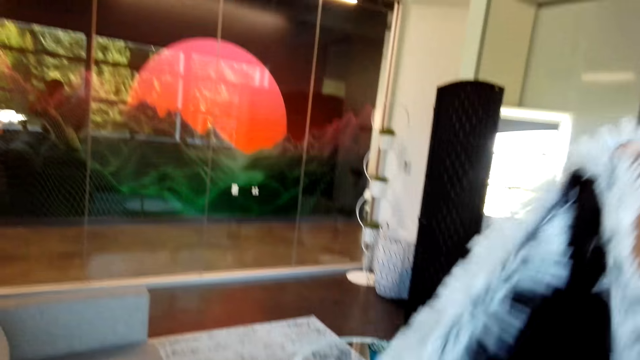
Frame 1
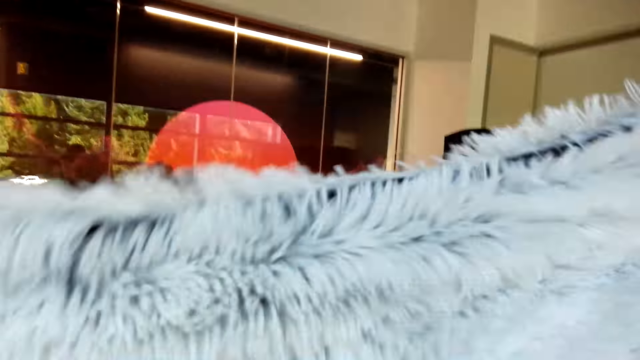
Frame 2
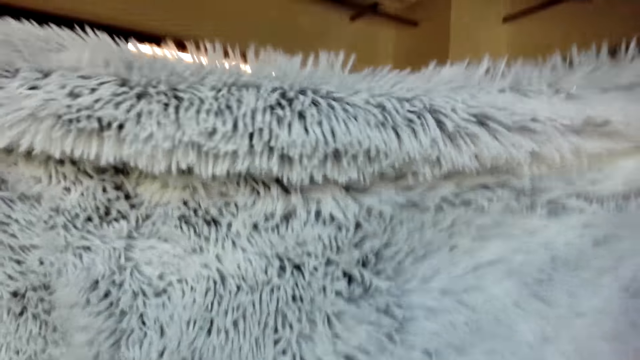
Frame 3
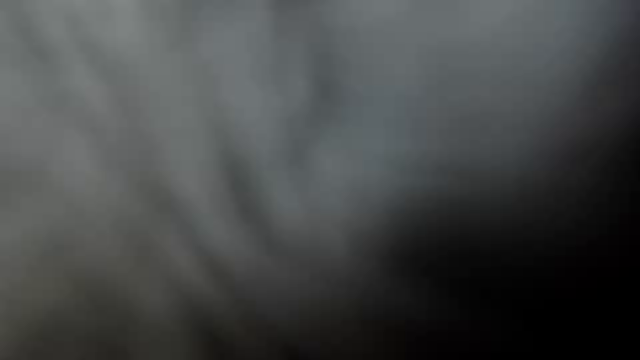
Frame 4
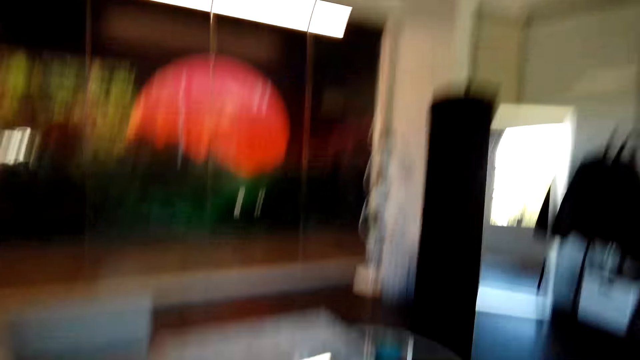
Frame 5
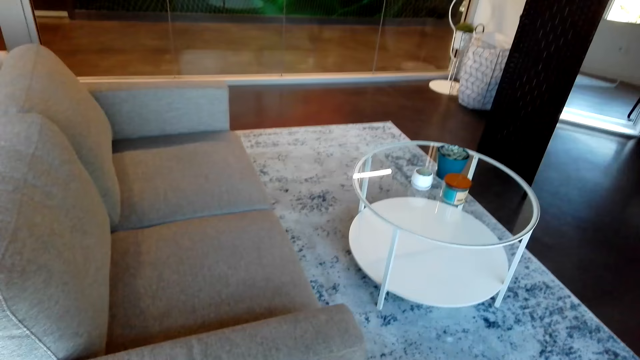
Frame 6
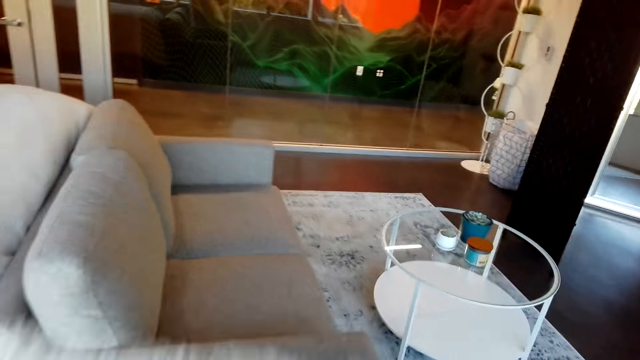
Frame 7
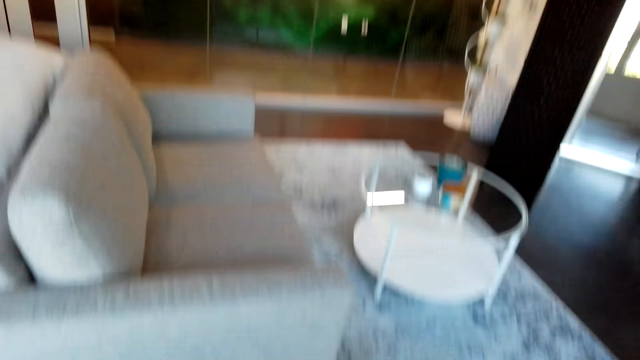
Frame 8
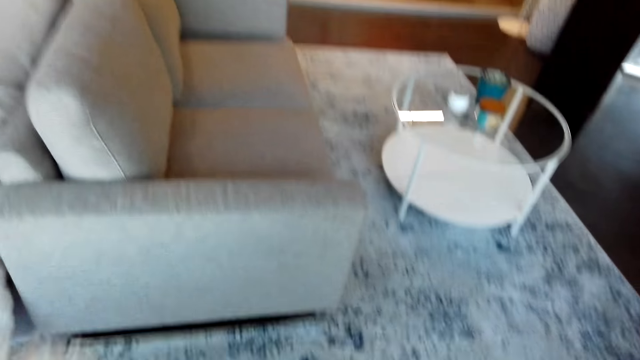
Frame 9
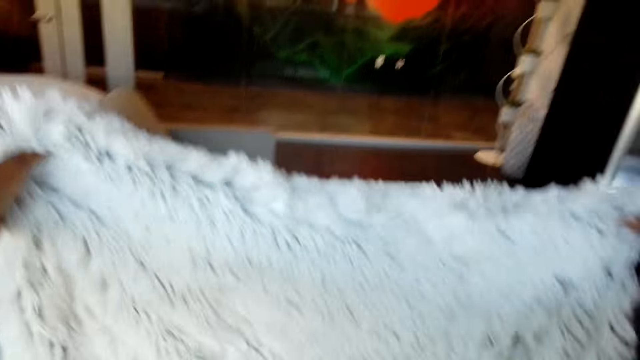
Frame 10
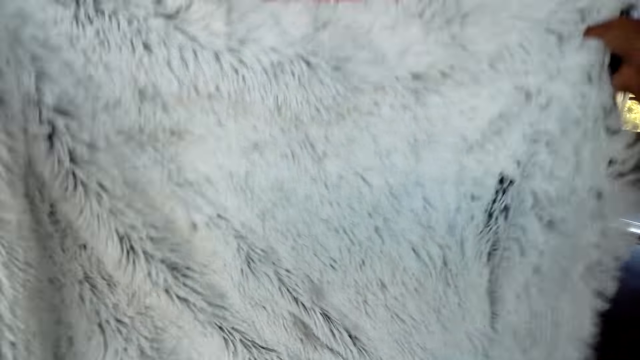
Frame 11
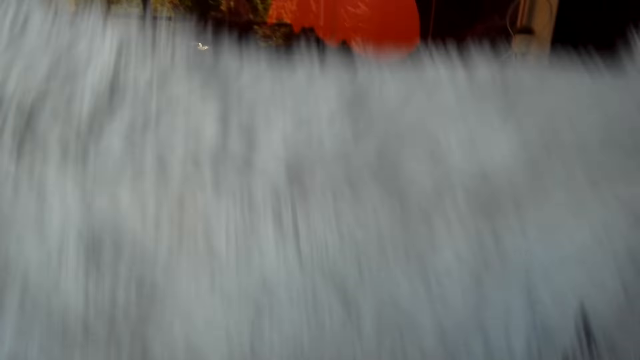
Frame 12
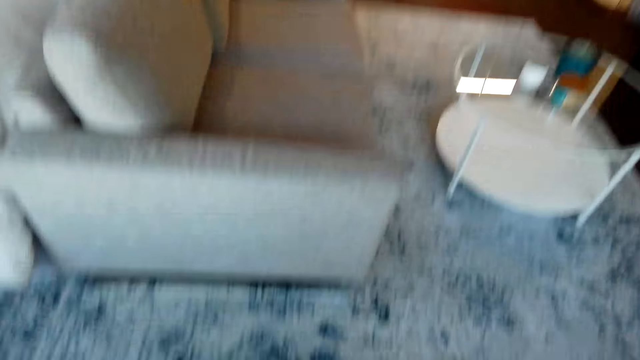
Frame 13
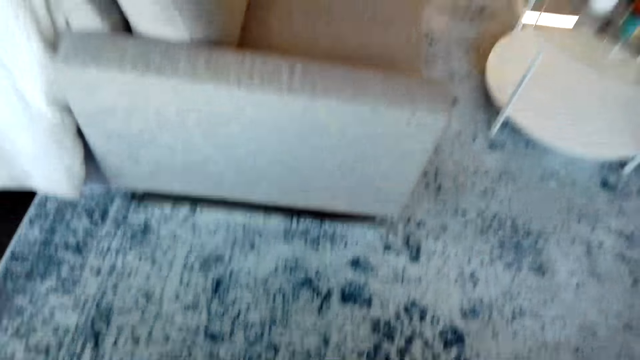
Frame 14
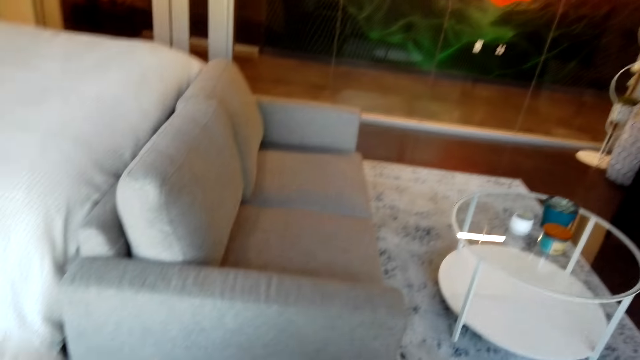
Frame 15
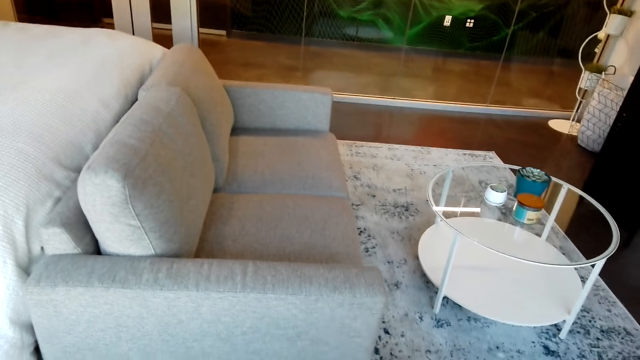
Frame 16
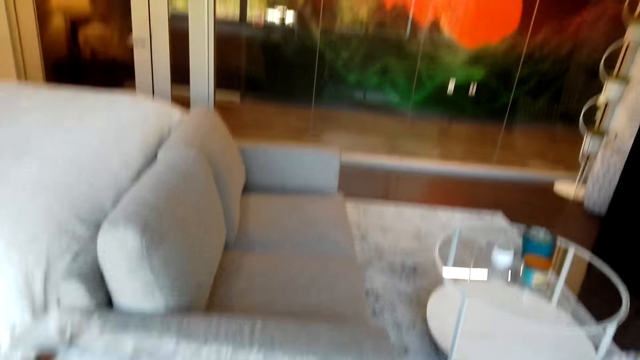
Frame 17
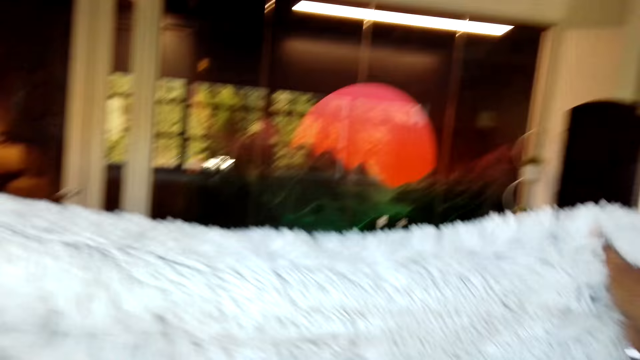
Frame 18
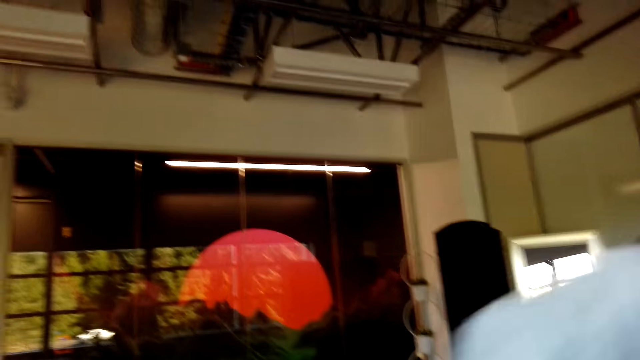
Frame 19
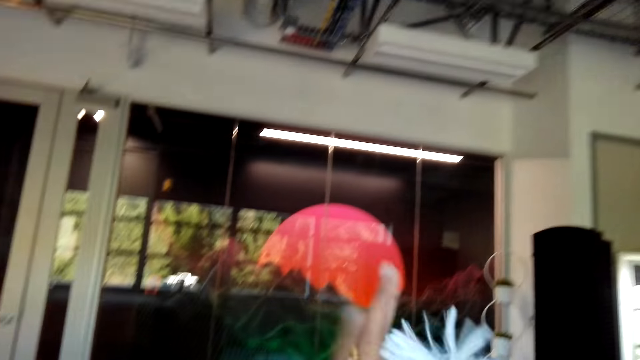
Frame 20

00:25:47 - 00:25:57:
The camera wearer folds the throw blanket.

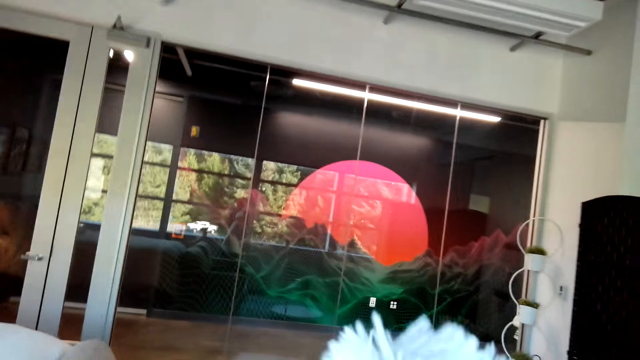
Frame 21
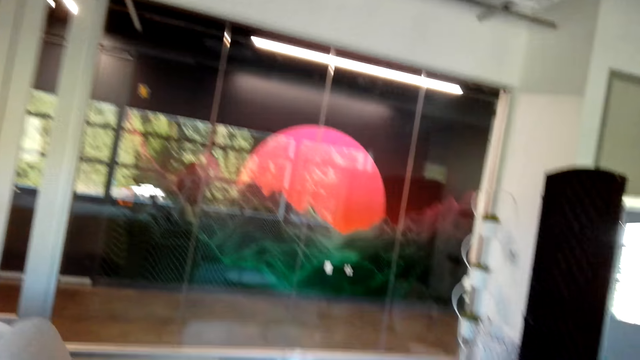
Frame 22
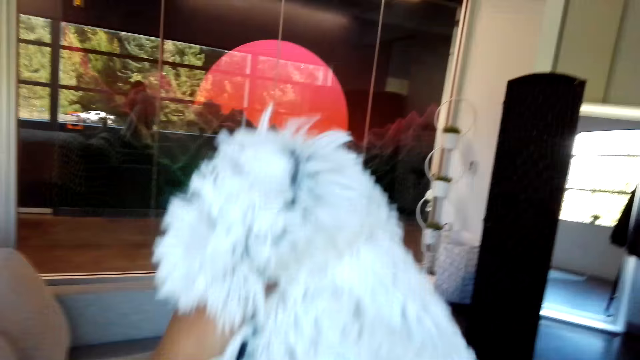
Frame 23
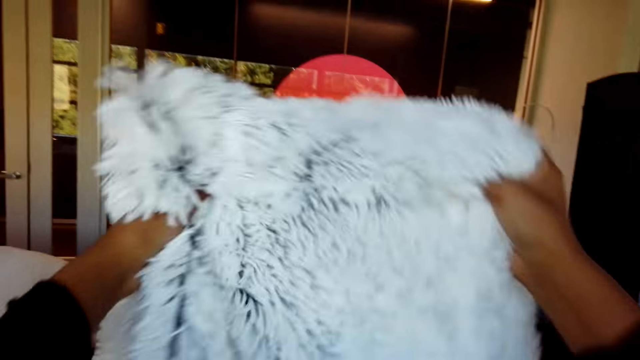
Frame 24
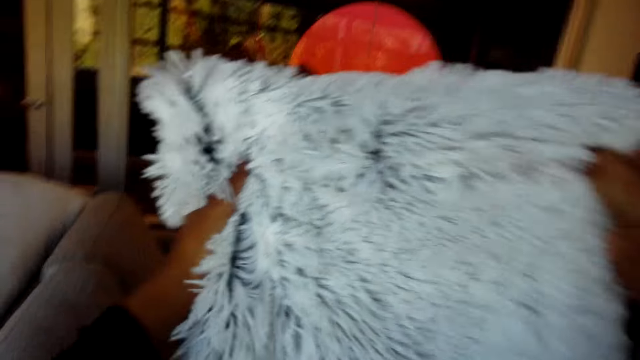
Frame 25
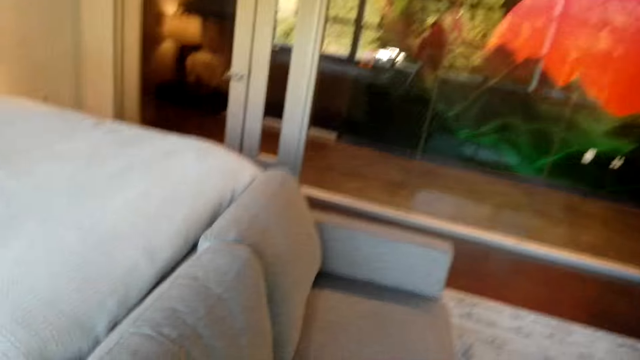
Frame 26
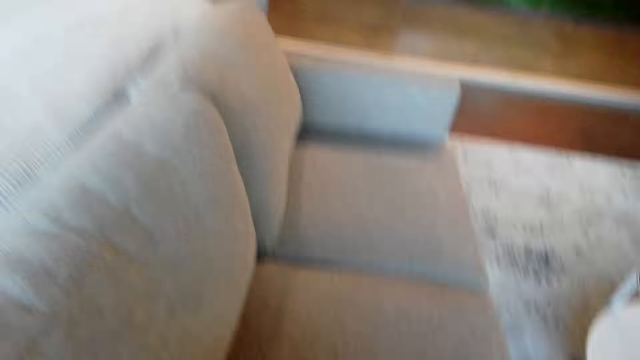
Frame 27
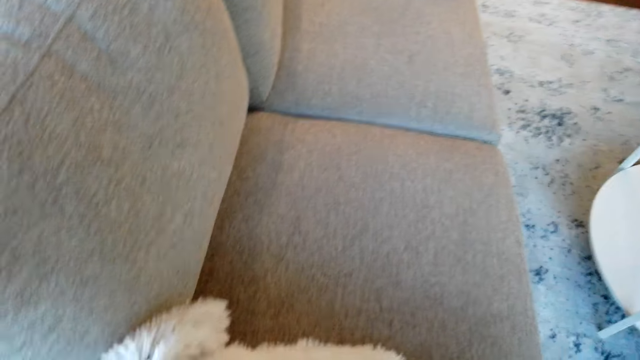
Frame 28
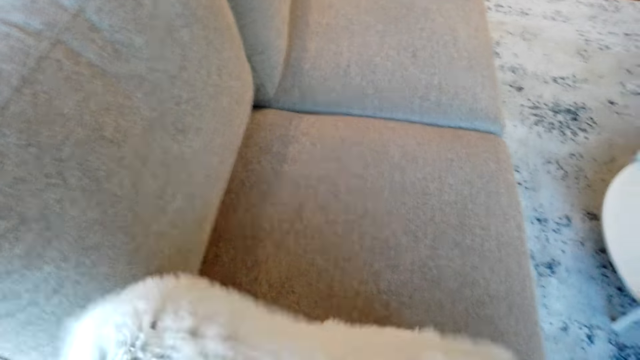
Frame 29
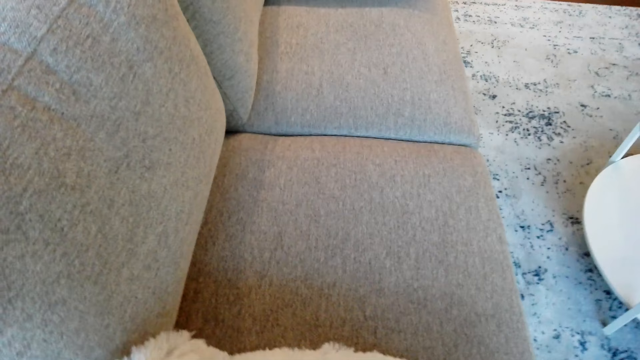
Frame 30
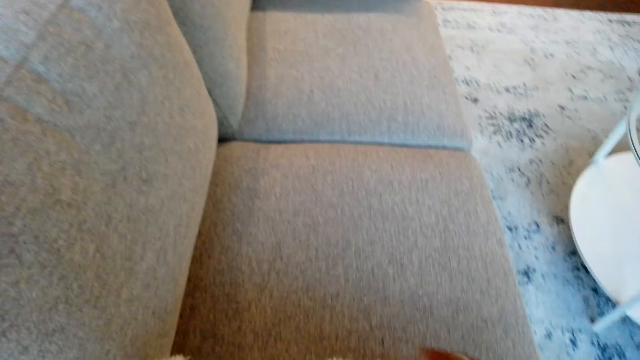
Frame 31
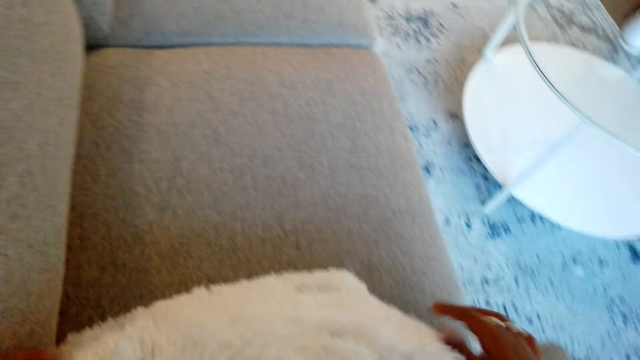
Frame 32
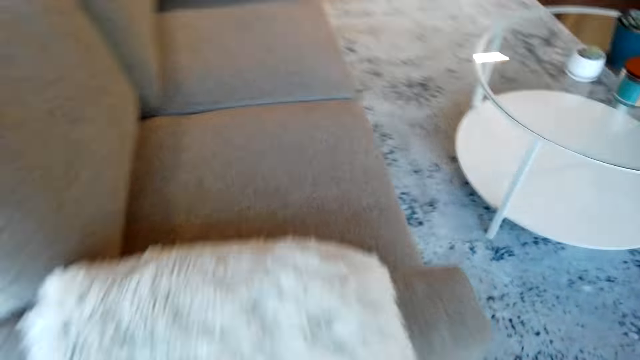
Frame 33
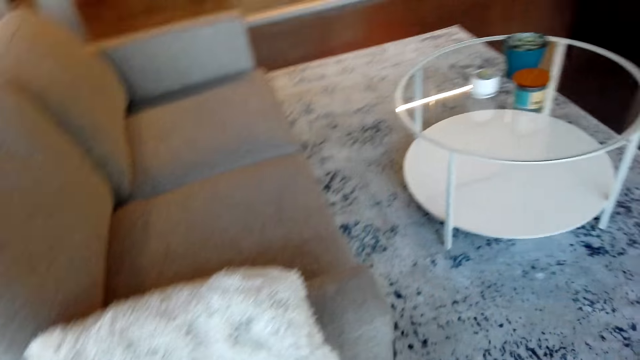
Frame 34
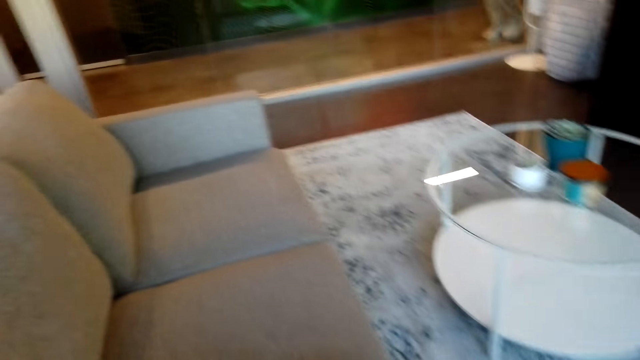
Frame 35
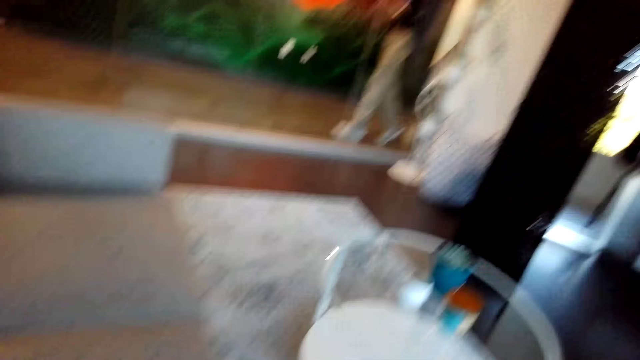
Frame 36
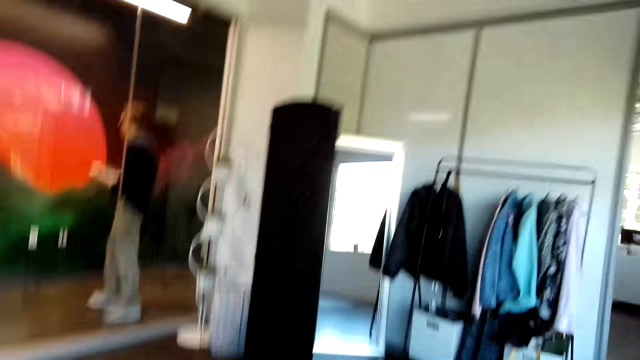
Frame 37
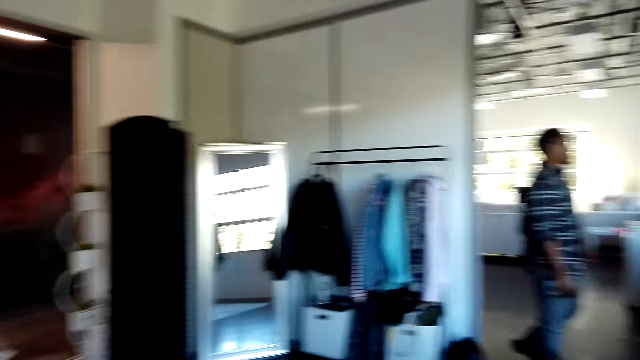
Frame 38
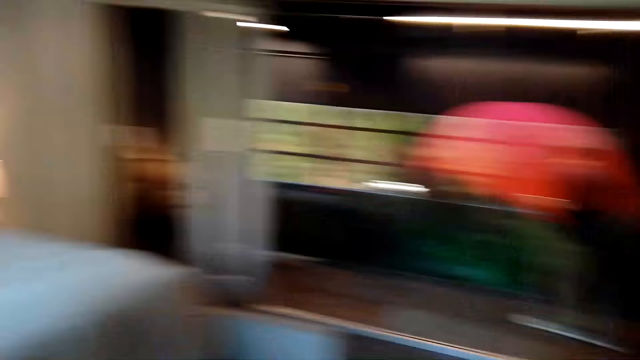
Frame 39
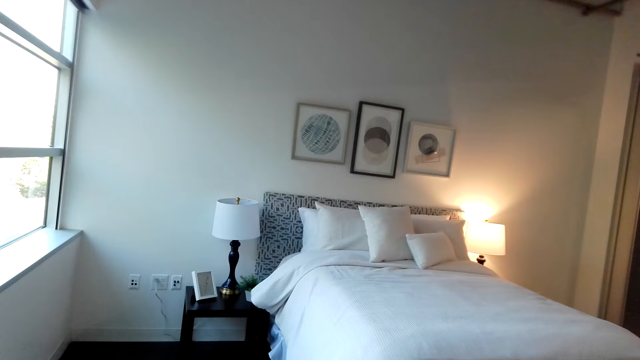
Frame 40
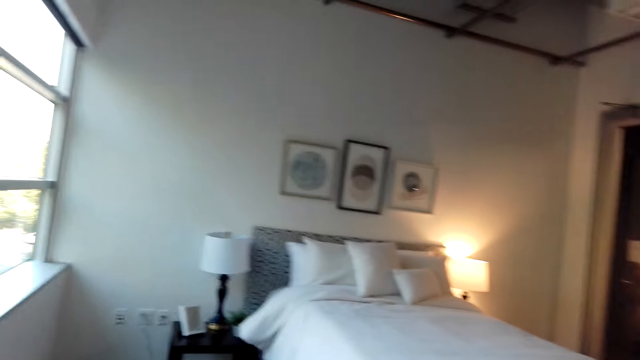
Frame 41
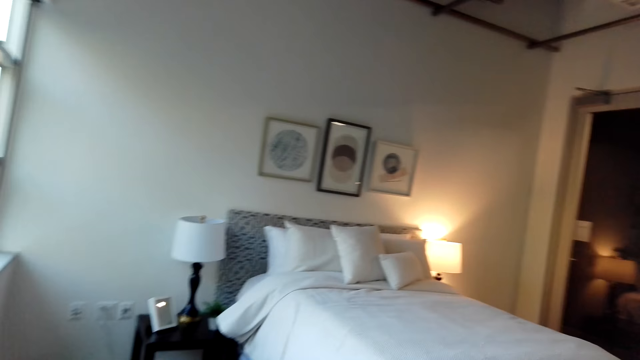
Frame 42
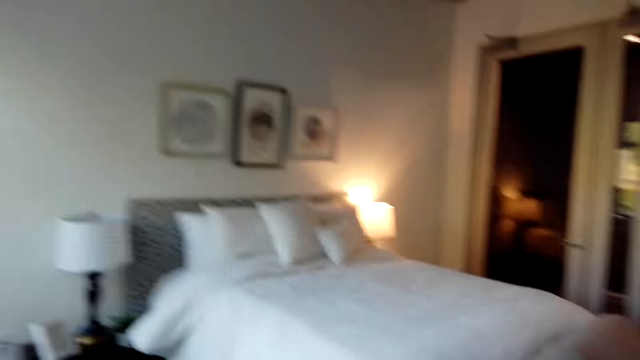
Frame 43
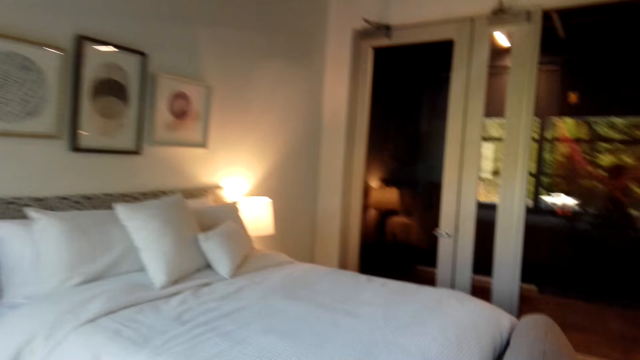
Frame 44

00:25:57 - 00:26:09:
The camera wearer puts the throw blanket on the hand of the sofa.
